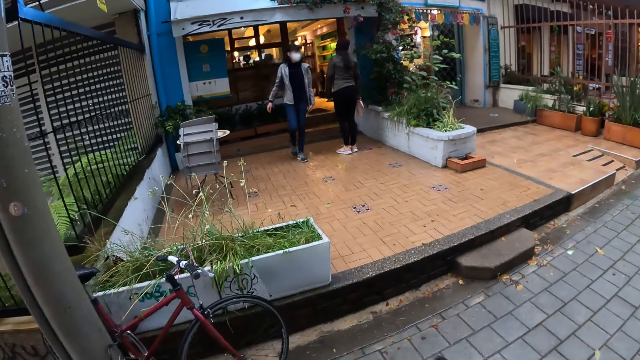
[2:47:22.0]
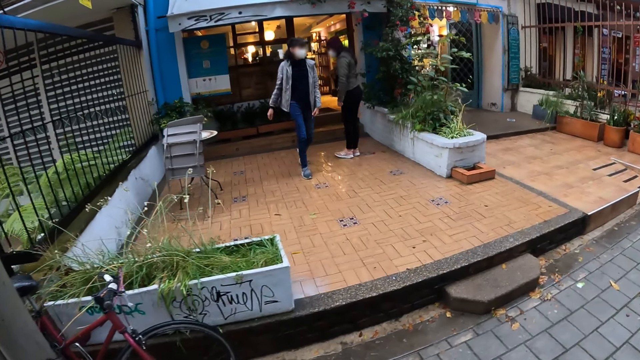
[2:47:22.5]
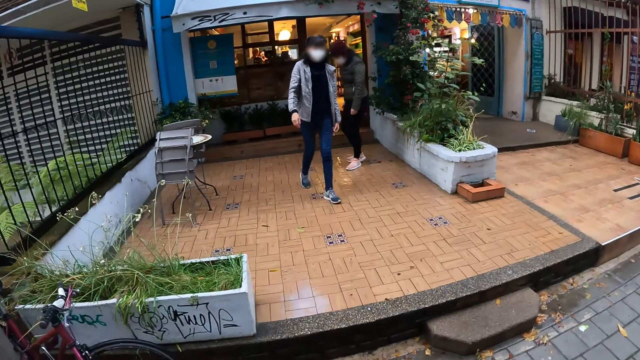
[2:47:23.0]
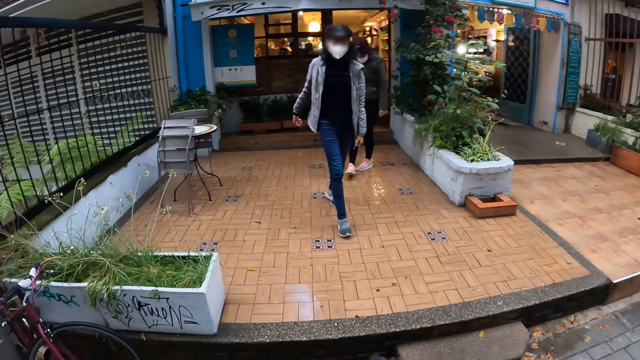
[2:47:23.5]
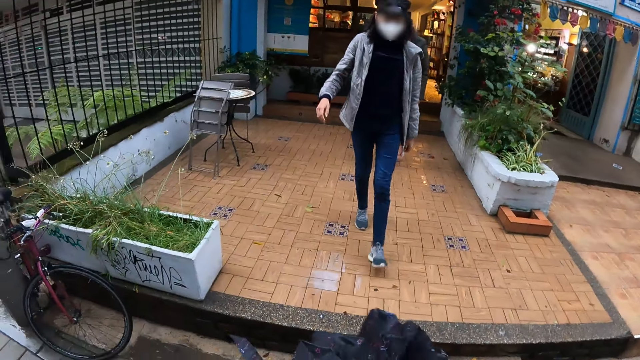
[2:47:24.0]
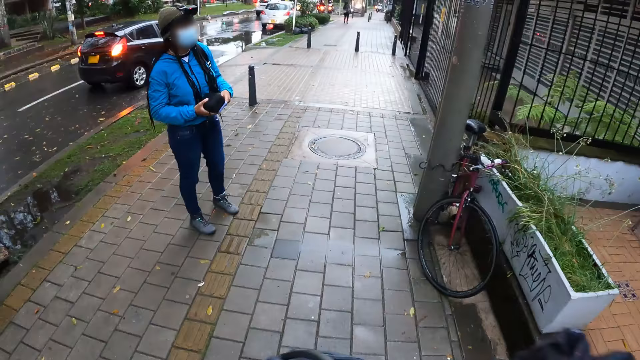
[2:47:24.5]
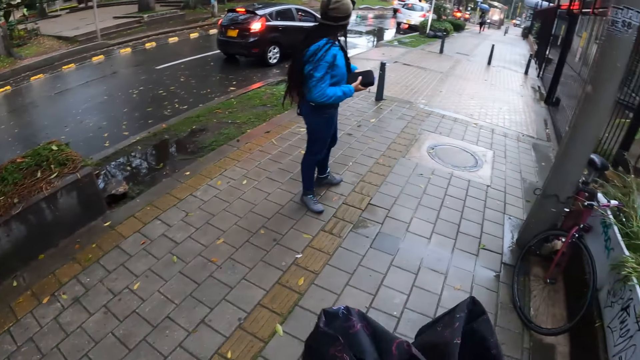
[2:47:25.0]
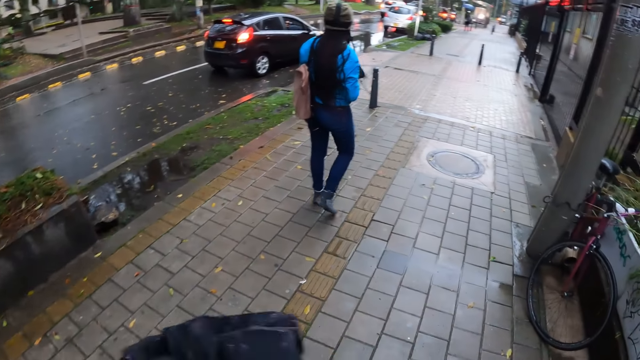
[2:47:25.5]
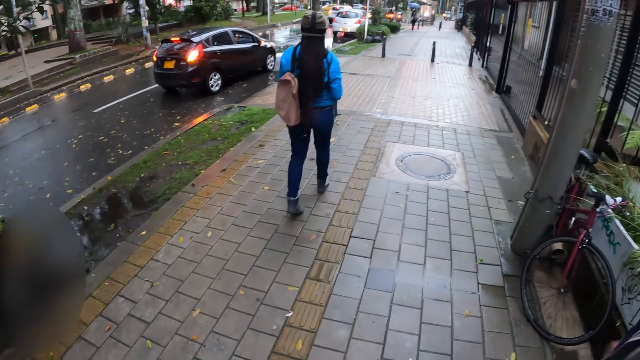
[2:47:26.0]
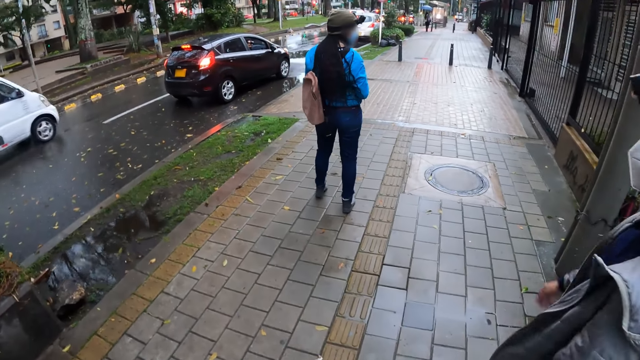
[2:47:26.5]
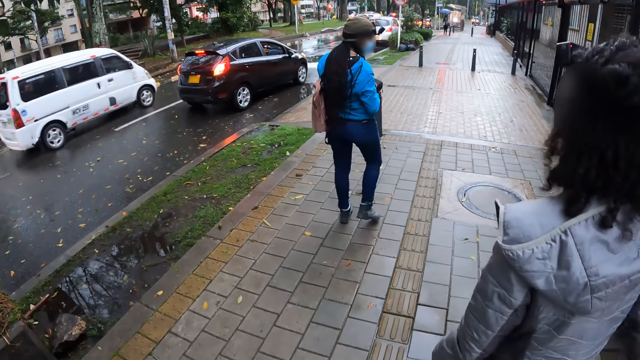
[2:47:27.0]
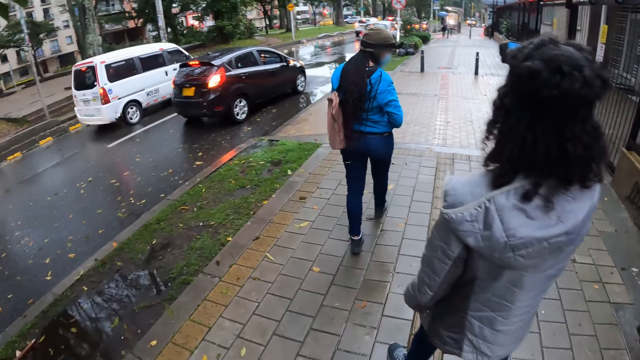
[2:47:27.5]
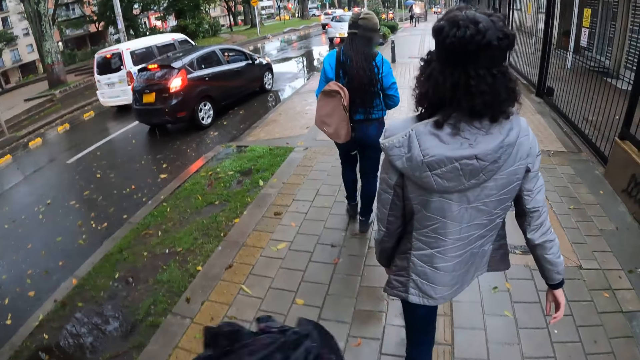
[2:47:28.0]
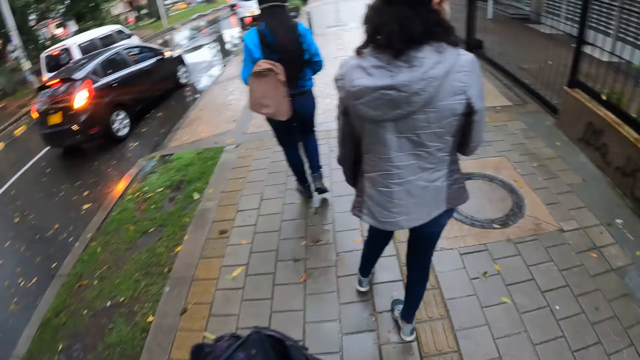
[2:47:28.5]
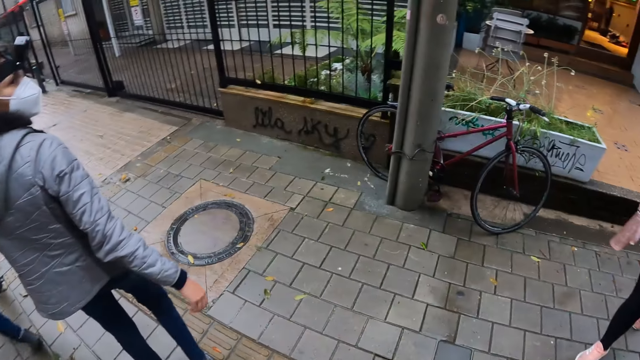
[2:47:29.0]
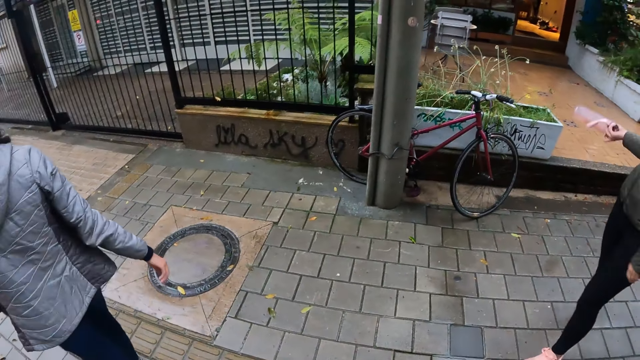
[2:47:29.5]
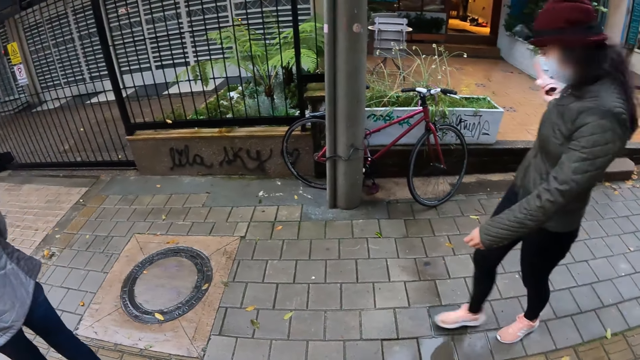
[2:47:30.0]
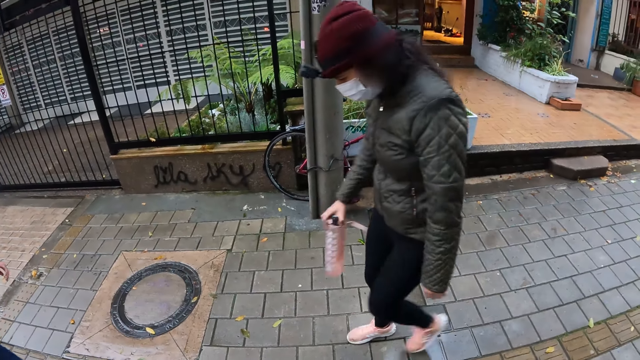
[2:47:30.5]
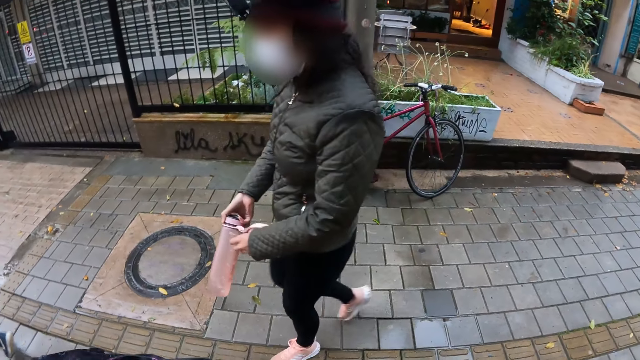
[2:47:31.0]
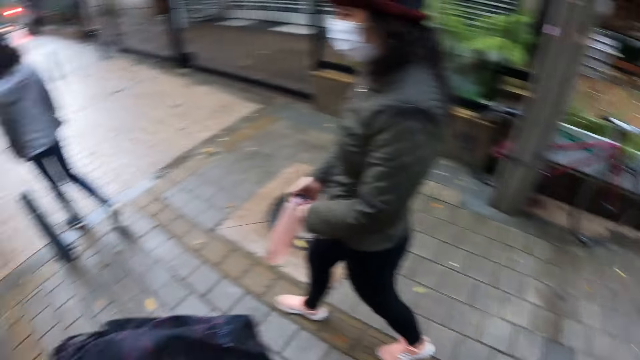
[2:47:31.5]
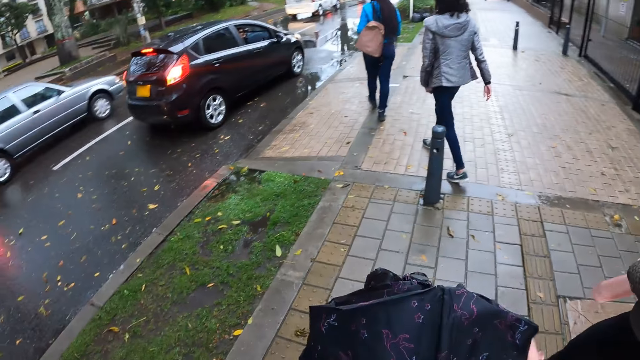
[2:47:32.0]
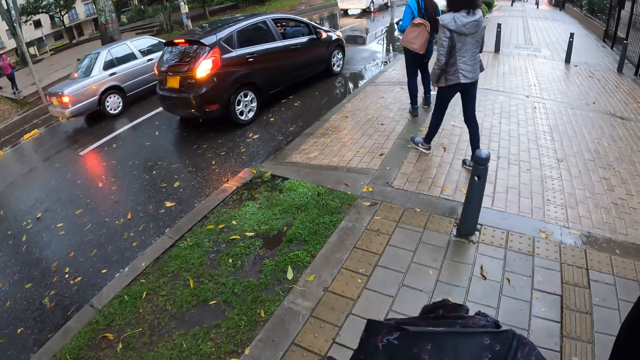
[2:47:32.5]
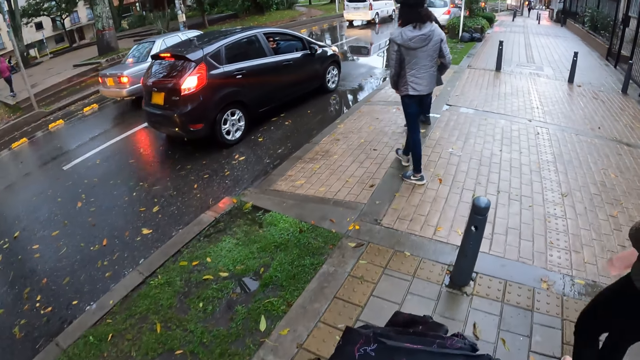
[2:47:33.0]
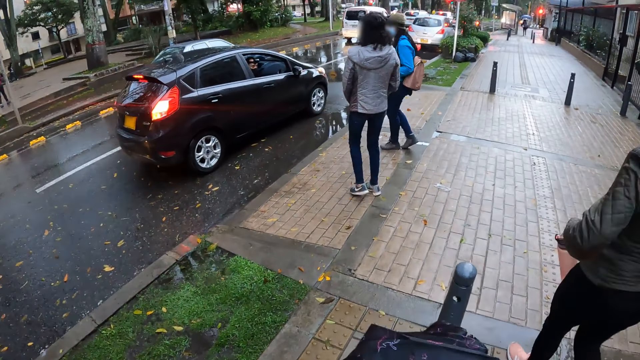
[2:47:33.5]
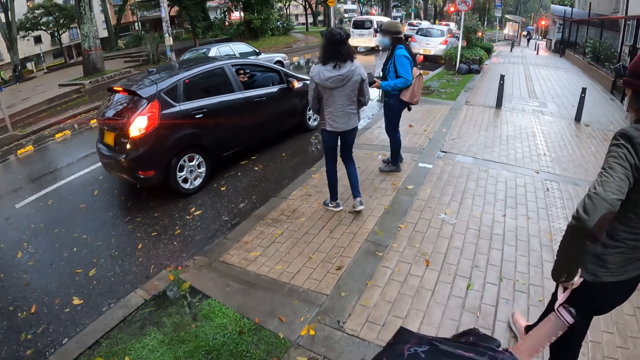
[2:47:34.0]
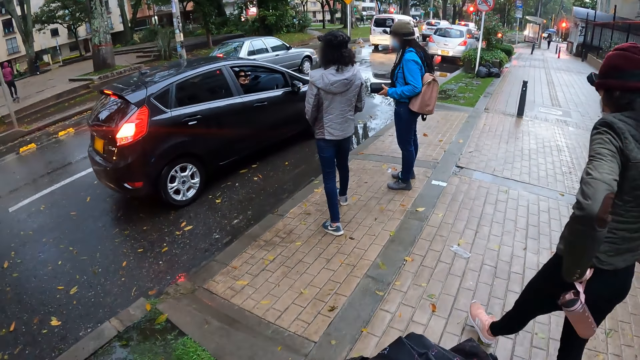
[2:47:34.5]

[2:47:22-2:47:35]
The camera wearer walks to the car. The woman walks on the walkway to the car. Another woman walks to the car. A third woman gesticulates with her right hand. She passes a water bottle from her left hand to her right hand.

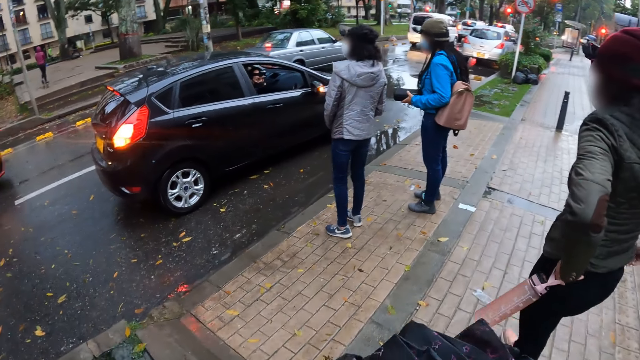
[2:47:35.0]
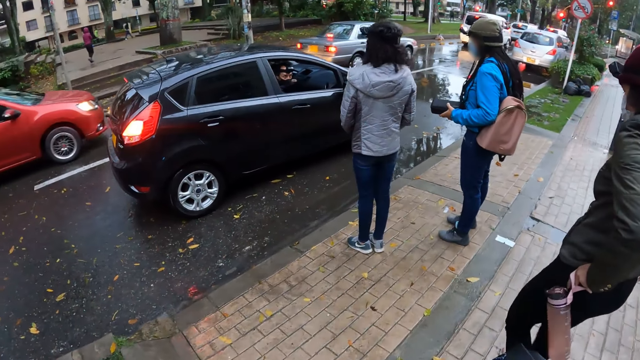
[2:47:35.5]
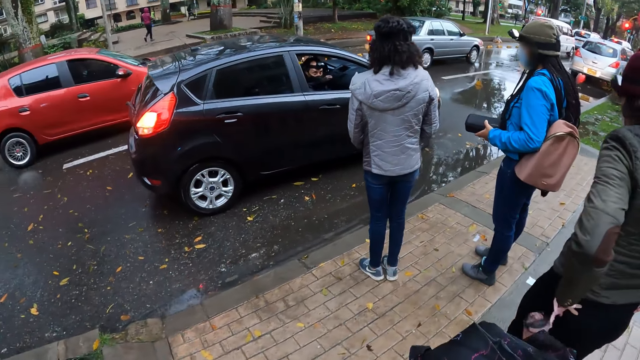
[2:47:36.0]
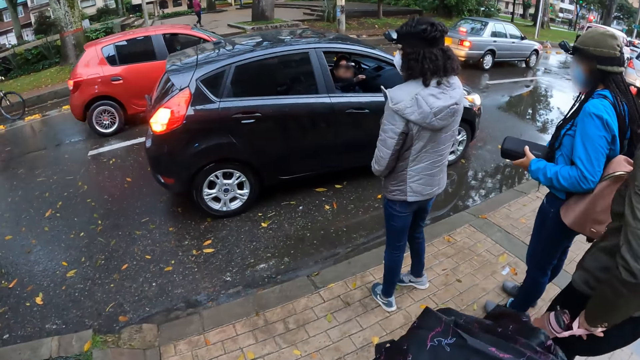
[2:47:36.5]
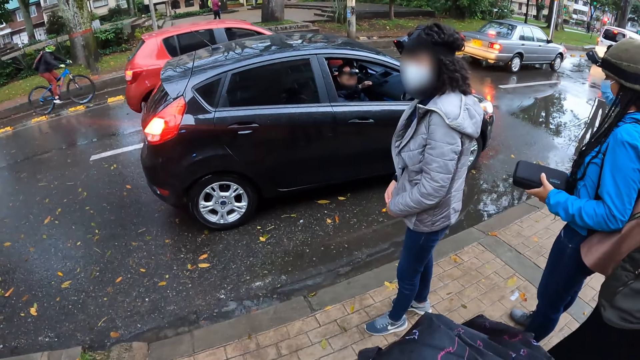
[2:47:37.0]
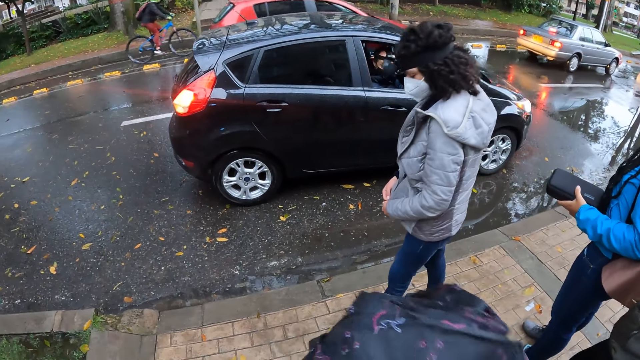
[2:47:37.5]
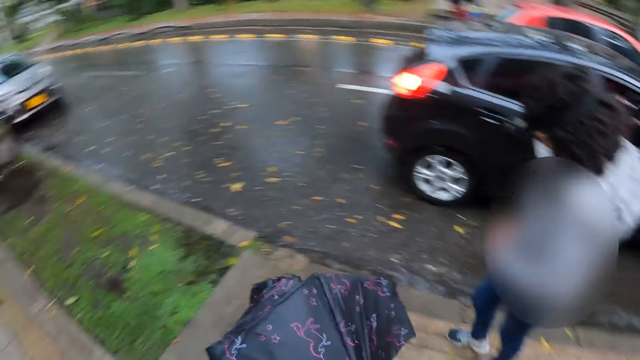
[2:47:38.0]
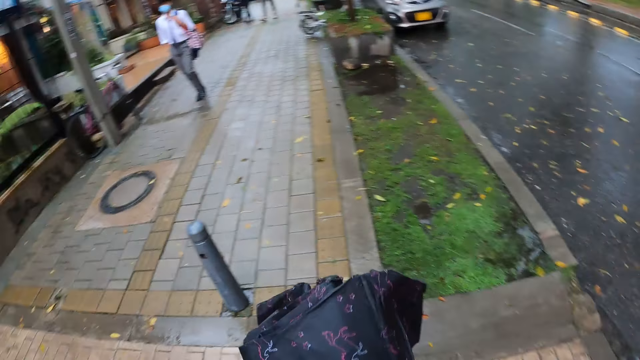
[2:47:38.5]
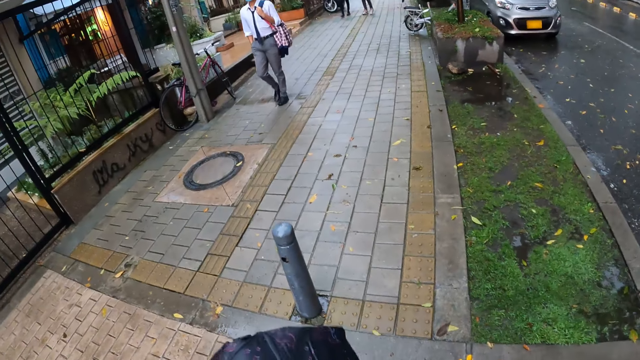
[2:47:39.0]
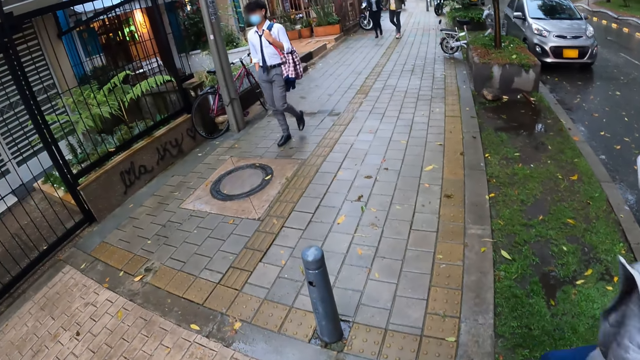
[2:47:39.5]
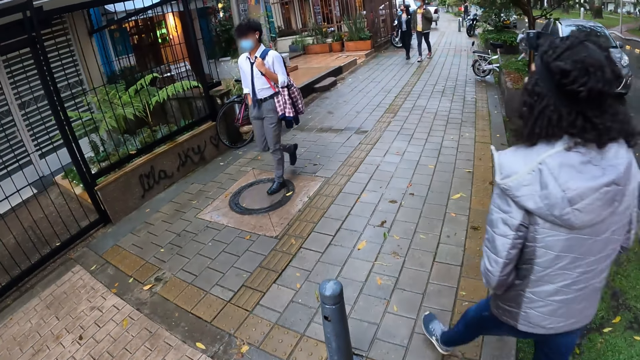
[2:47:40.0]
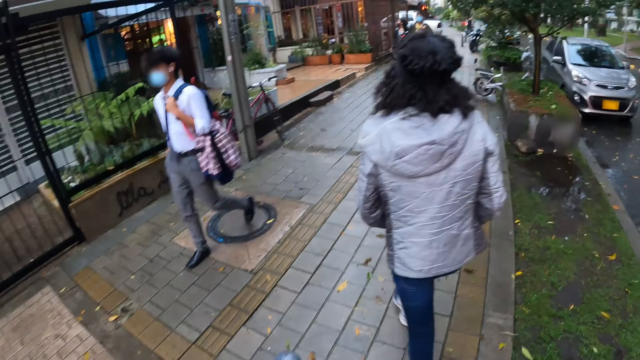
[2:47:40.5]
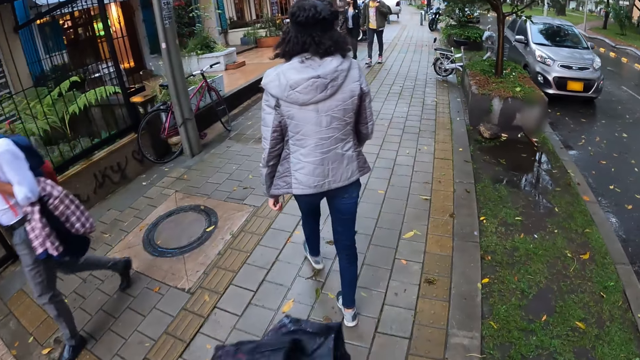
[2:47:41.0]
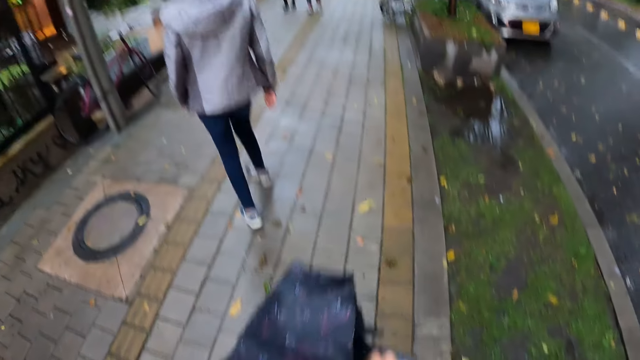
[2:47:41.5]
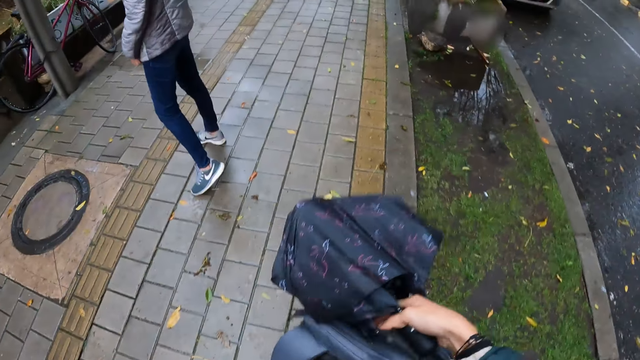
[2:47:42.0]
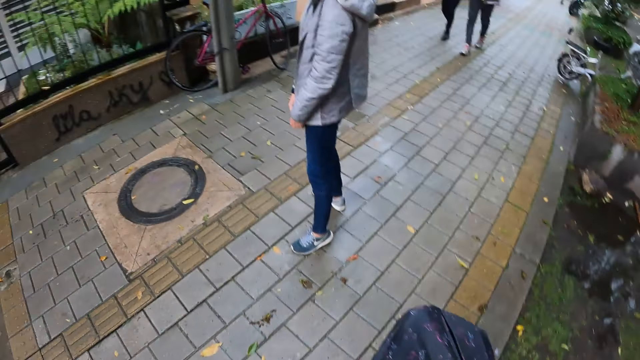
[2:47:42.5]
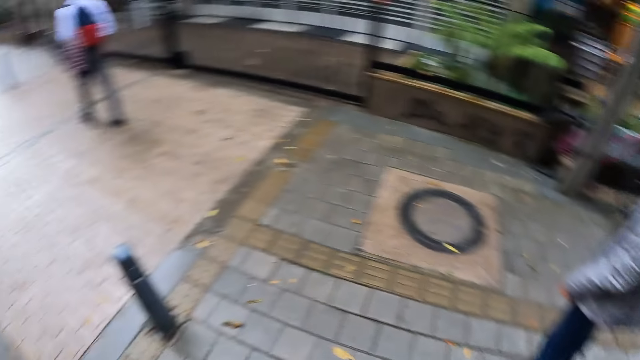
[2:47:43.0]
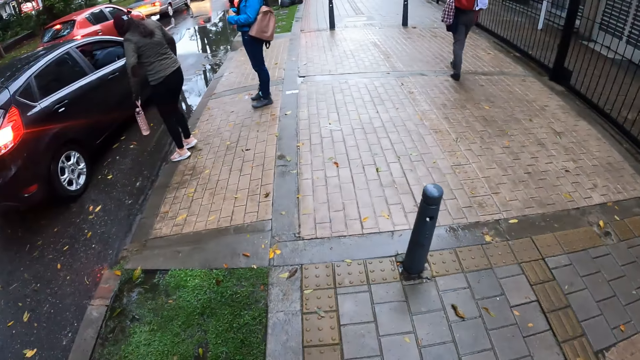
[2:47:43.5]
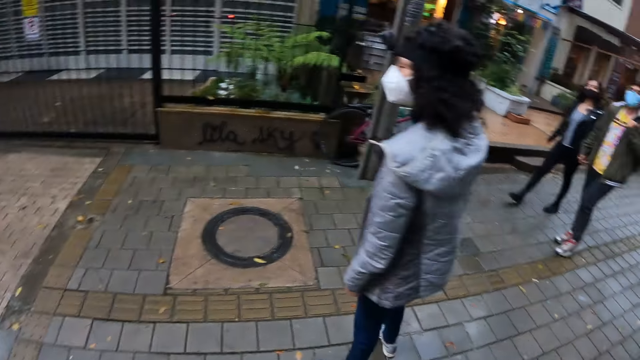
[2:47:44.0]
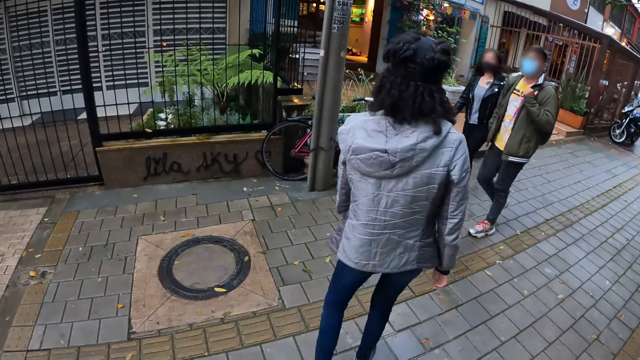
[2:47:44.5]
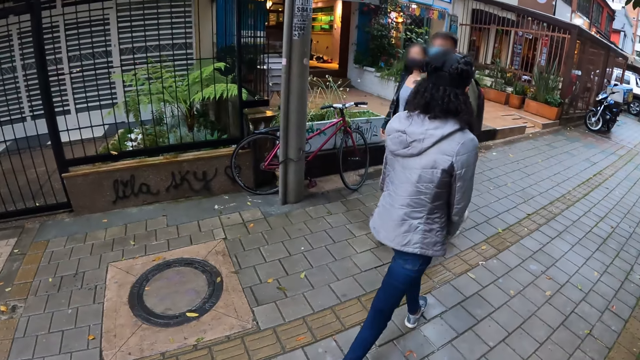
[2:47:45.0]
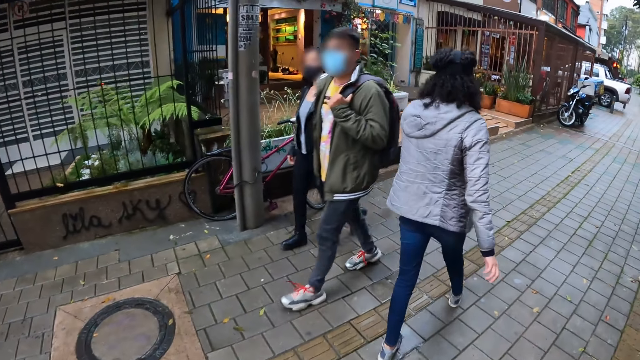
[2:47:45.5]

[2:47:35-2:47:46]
The woman walks from the car to the walkway. The camera wearer walks from the car to the walkway. They hold an umbrella. The woman walks on the walkway.
